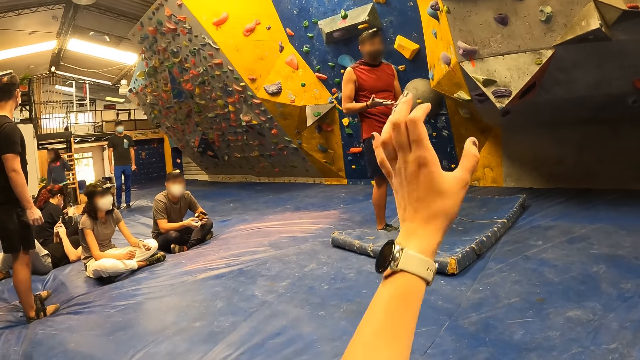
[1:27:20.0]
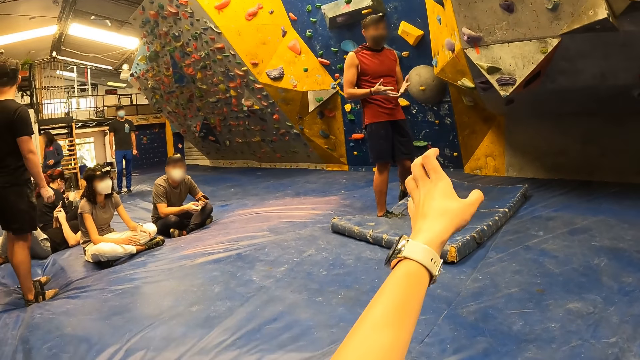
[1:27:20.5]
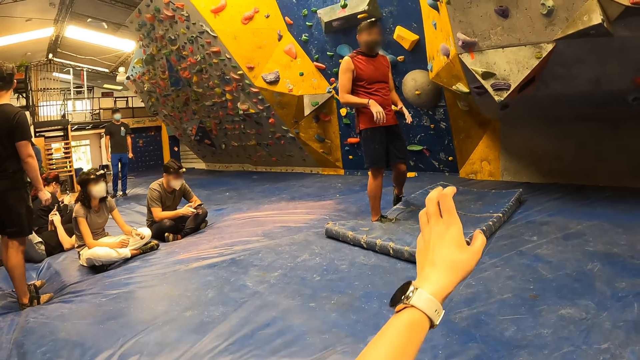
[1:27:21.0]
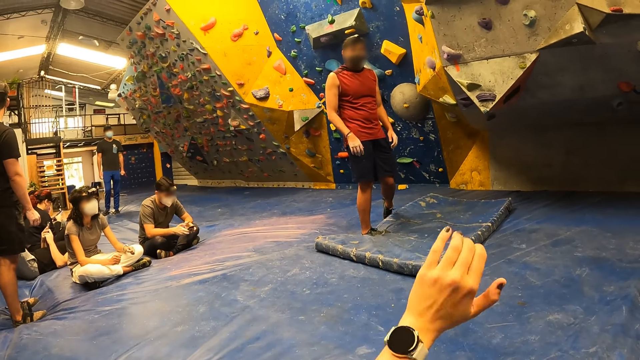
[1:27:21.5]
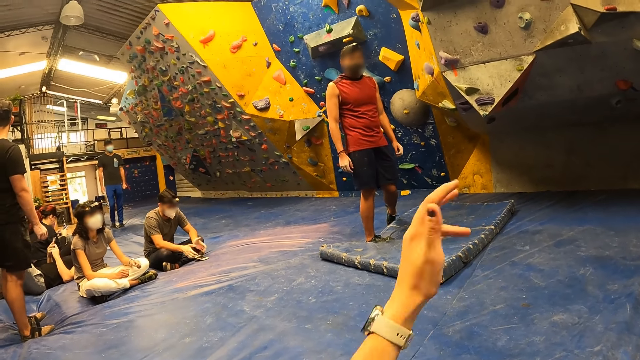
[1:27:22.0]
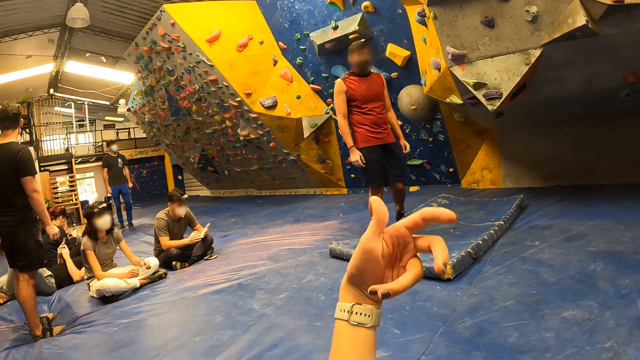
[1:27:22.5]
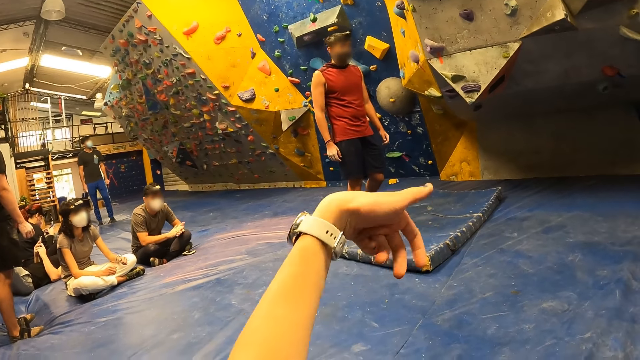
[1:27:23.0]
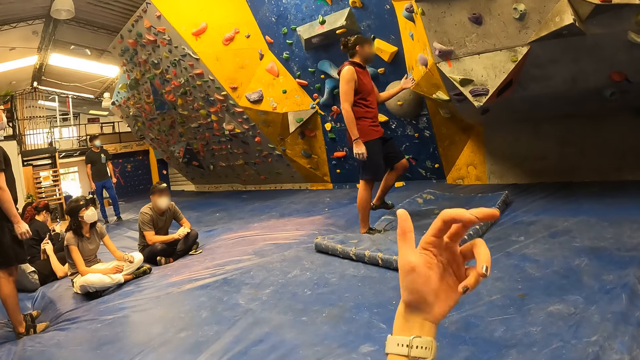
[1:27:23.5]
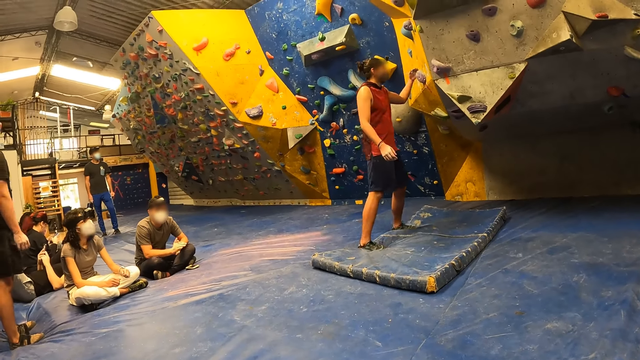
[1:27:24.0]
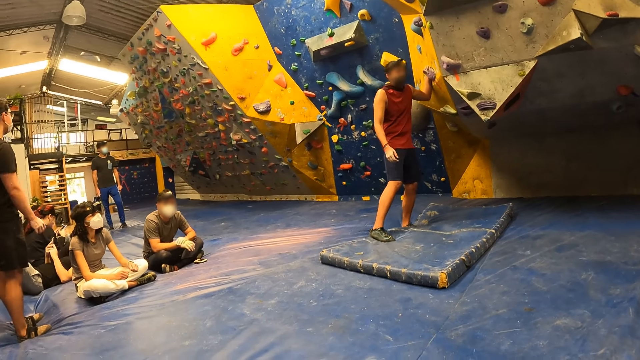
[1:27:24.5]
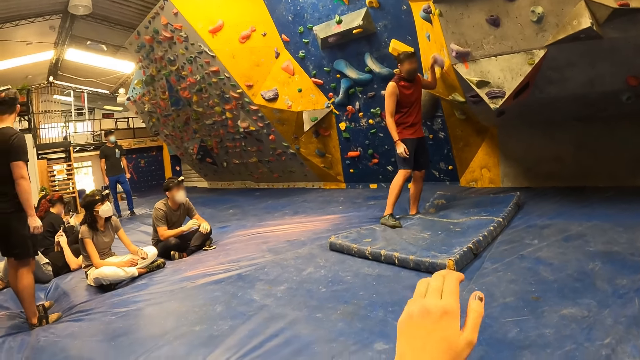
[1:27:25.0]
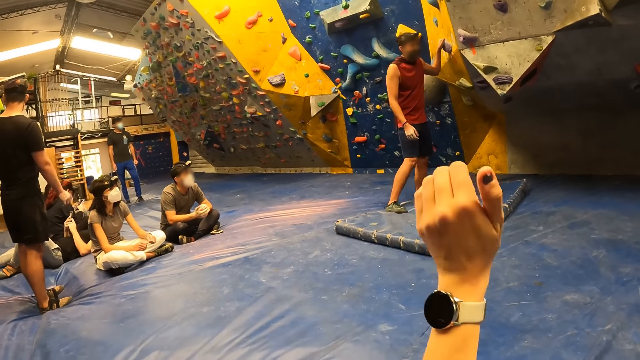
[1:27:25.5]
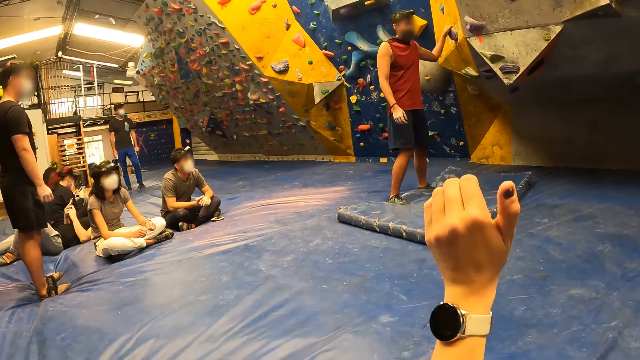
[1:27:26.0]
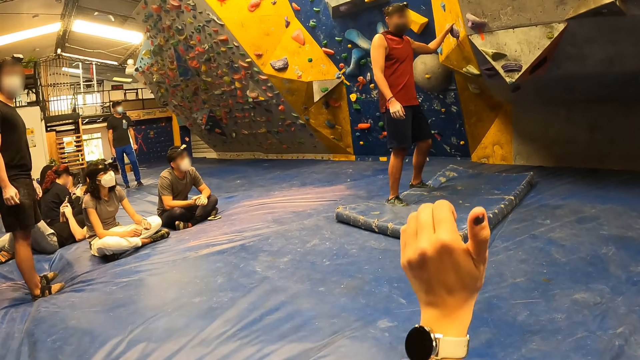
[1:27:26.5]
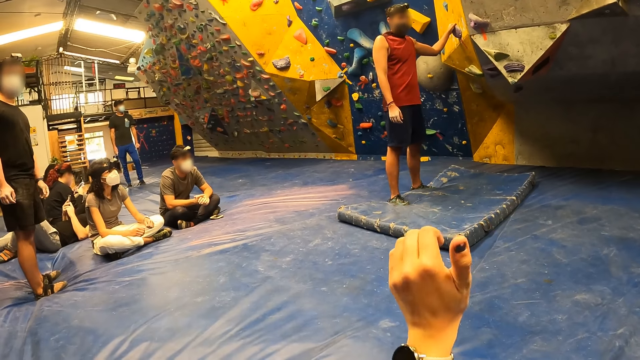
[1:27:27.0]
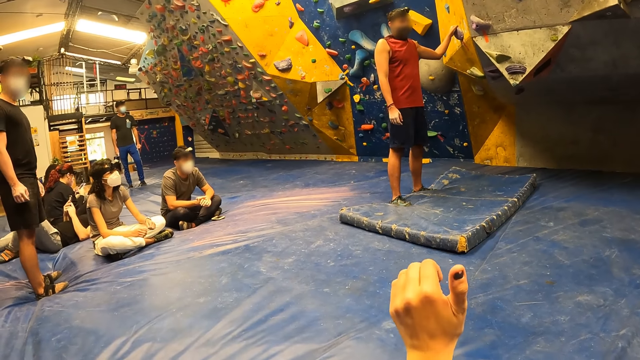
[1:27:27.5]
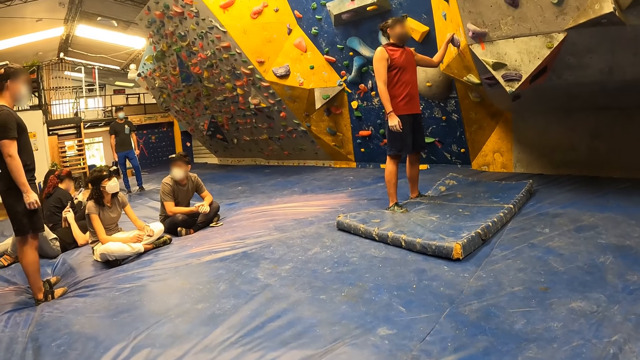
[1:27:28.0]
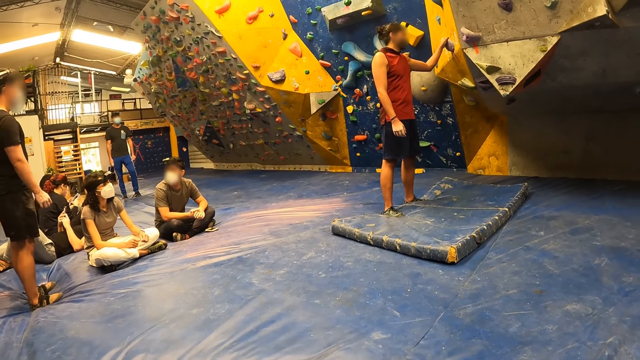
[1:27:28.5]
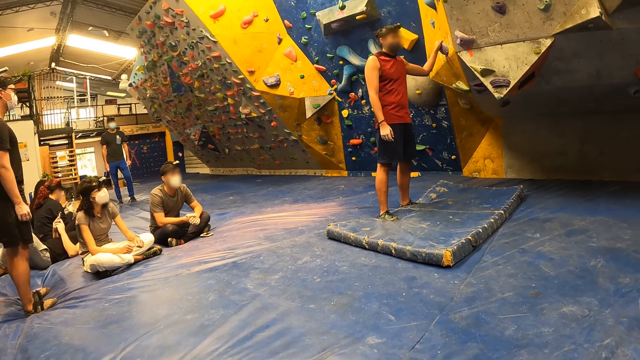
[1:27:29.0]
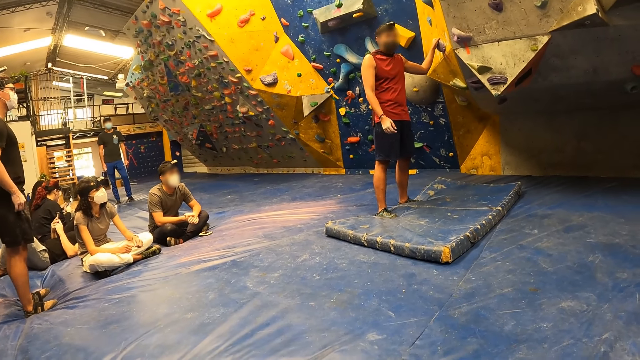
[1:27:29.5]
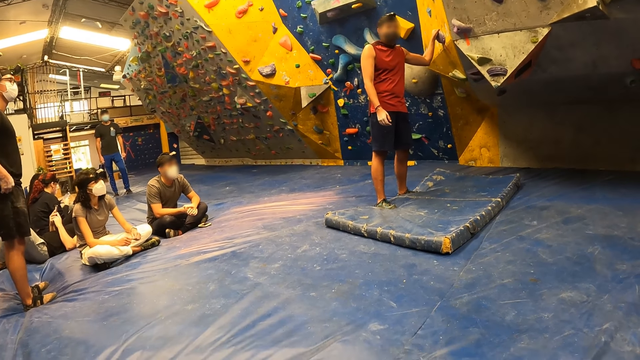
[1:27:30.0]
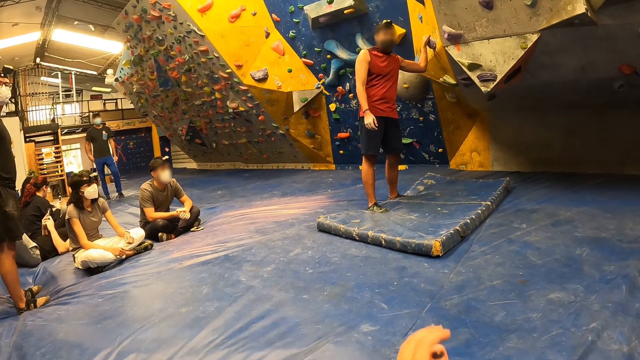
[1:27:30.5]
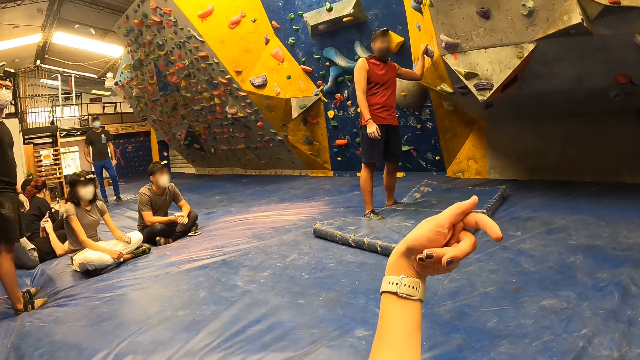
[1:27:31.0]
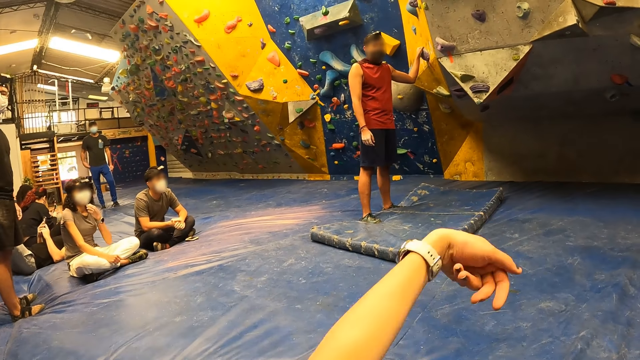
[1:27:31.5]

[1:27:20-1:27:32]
The camera wearer makes some gestures with his left hand.

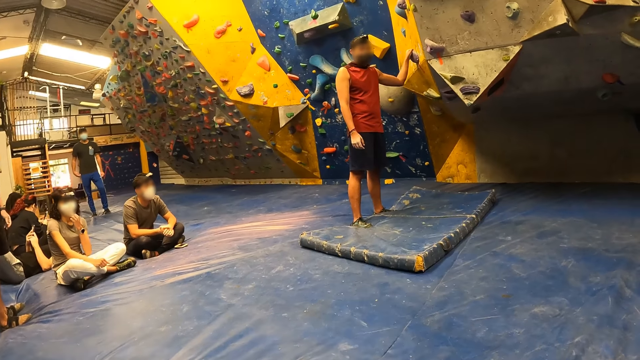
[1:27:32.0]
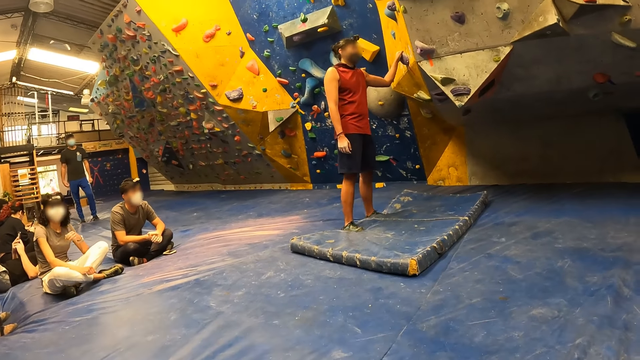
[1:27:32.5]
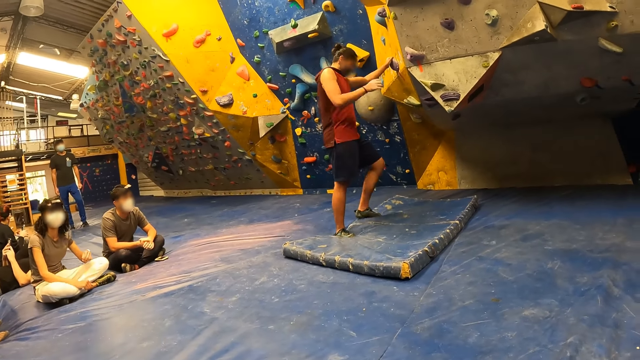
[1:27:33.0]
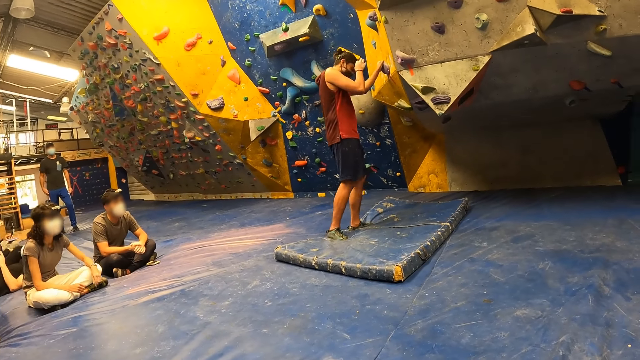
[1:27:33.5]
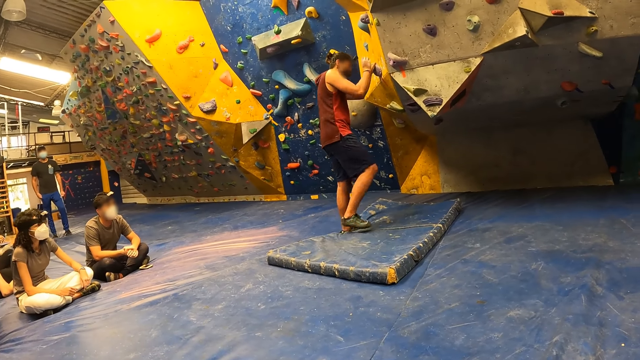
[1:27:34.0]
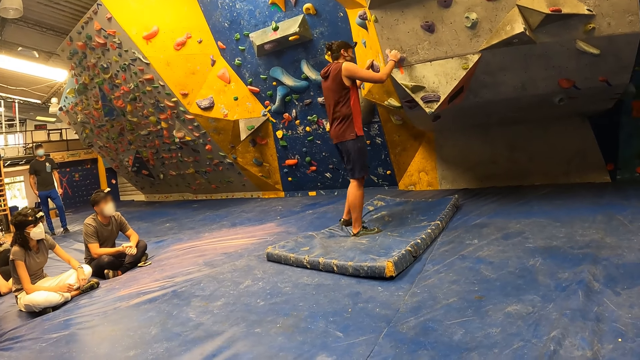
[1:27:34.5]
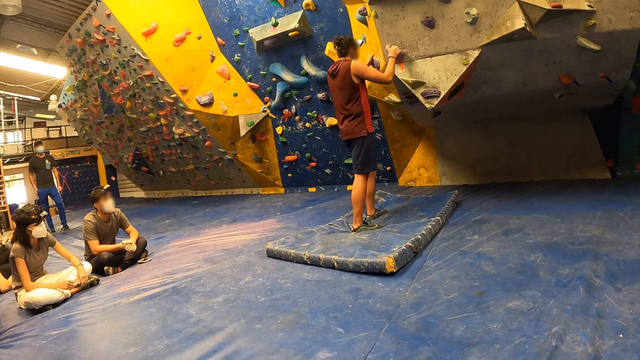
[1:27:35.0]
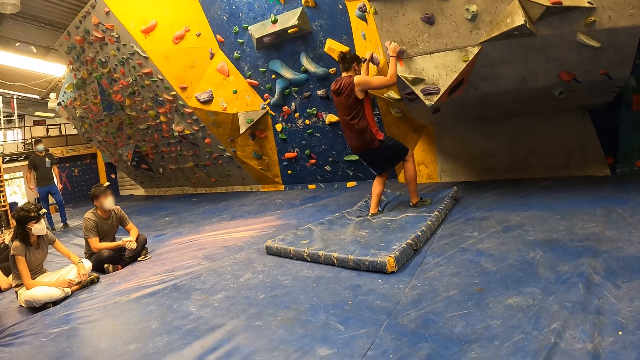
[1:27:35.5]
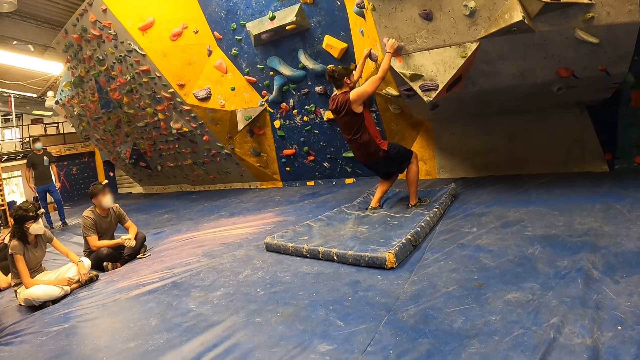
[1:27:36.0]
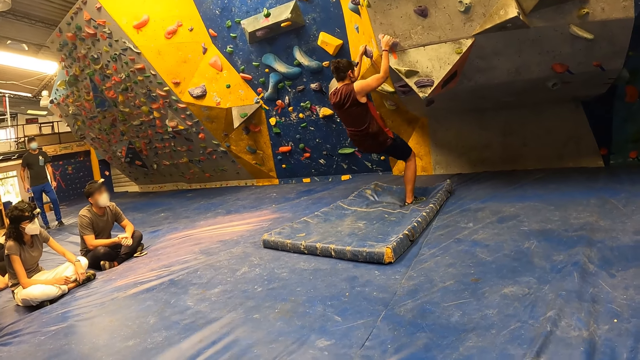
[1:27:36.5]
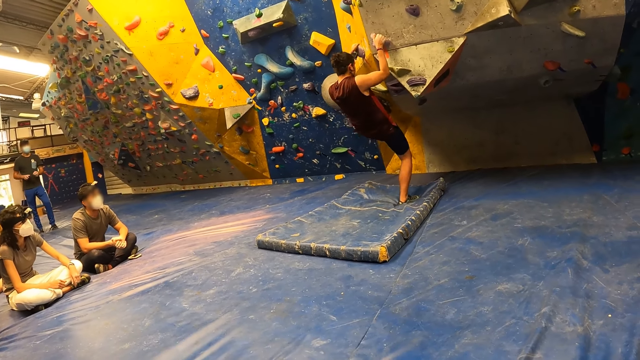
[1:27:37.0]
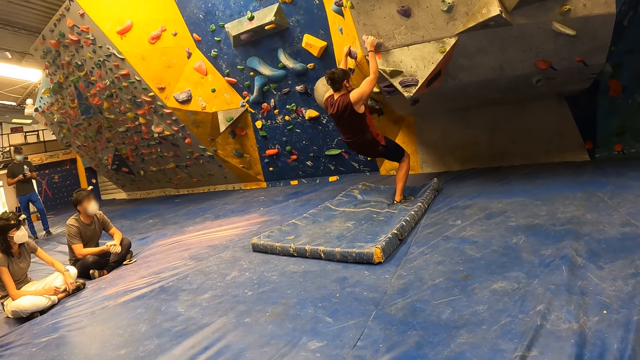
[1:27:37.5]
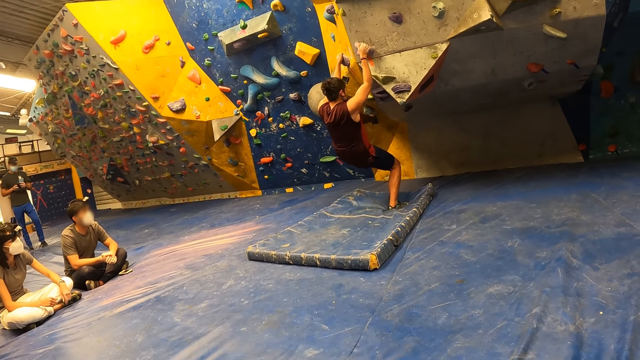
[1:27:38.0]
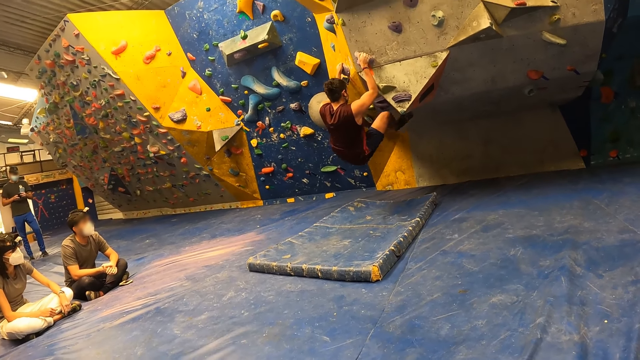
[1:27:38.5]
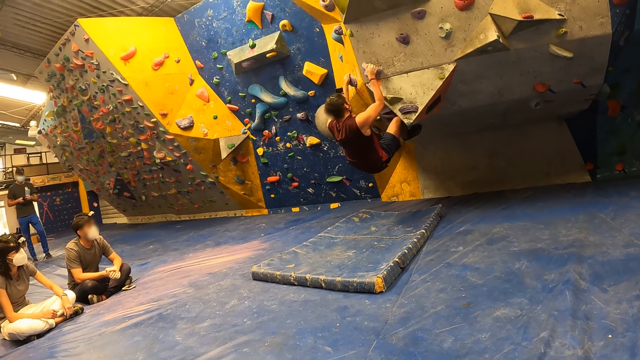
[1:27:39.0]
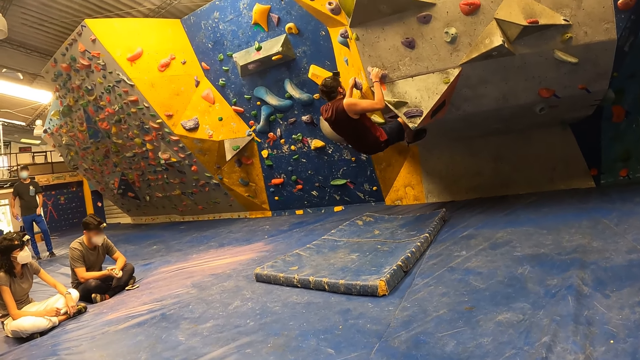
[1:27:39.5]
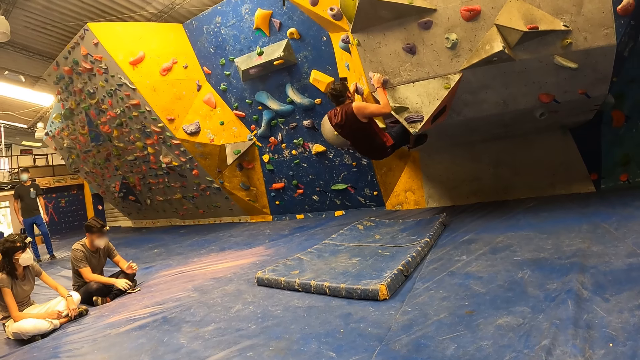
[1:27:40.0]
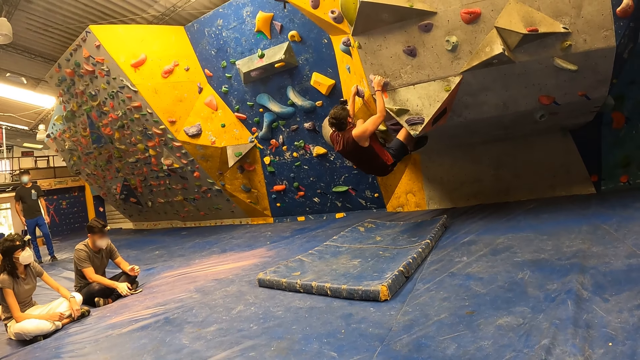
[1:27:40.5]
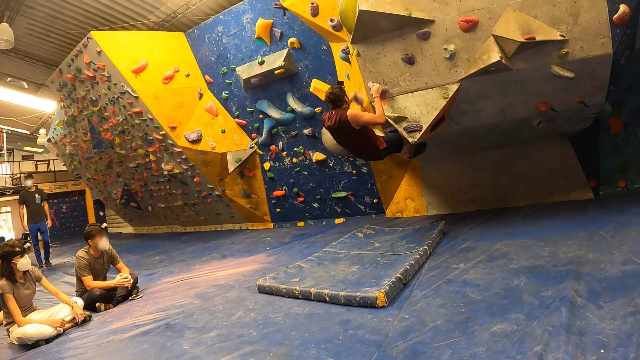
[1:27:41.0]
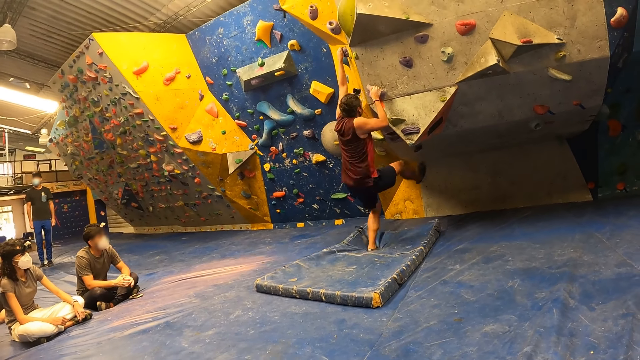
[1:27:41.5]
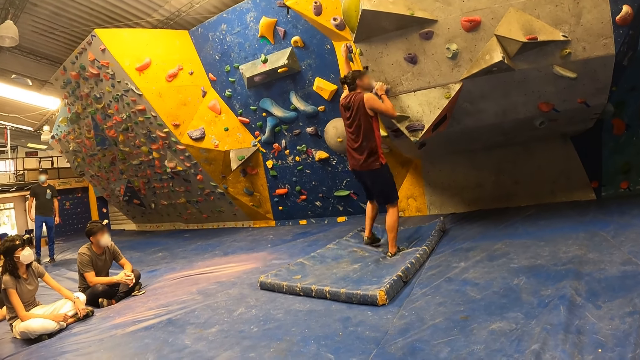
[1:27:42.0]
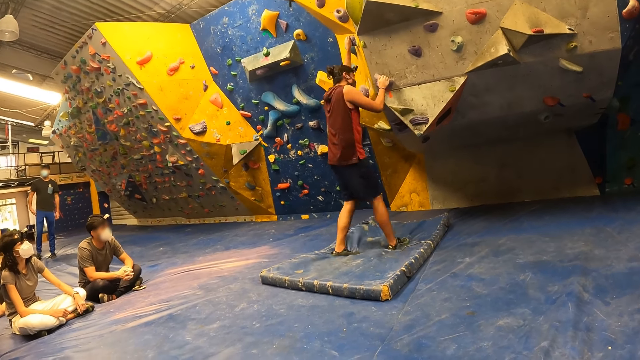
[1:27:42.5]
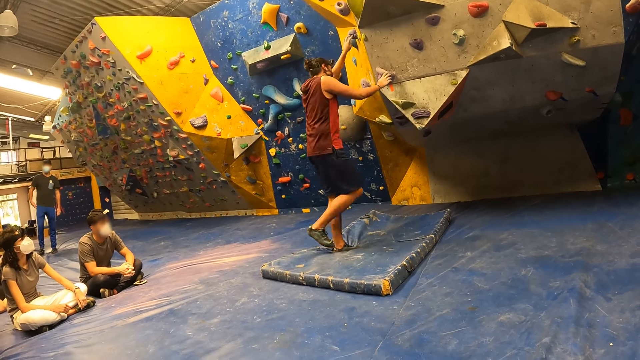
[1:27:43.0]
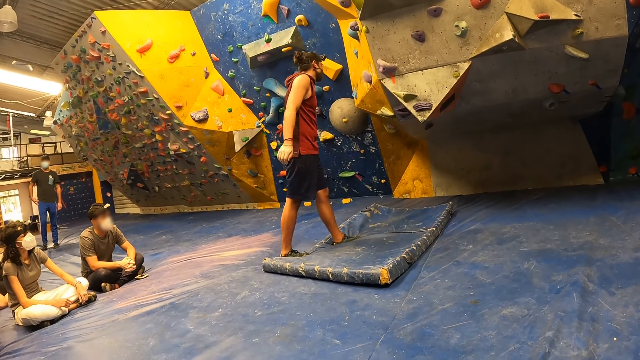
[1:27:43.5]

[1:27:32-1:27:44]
The camera wearer looks around the climbing wall. The man climbs the wall. The man drops to the ground from the wall.
